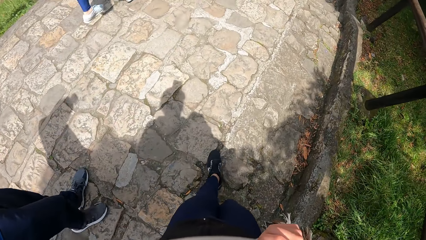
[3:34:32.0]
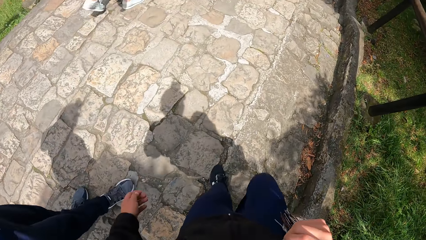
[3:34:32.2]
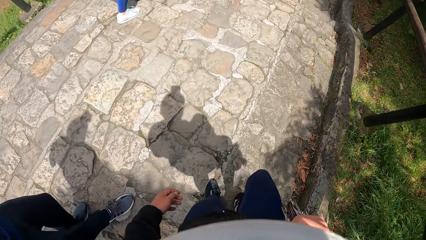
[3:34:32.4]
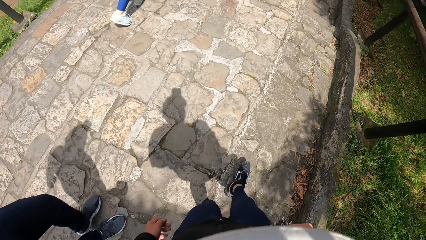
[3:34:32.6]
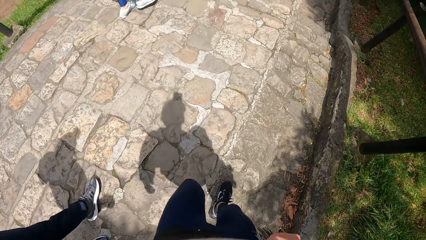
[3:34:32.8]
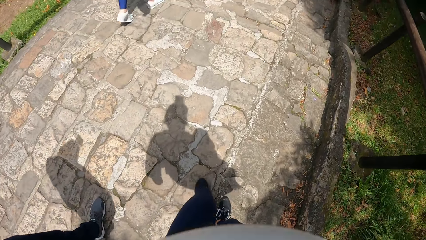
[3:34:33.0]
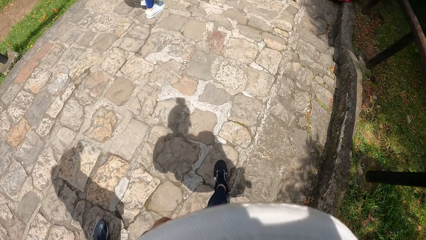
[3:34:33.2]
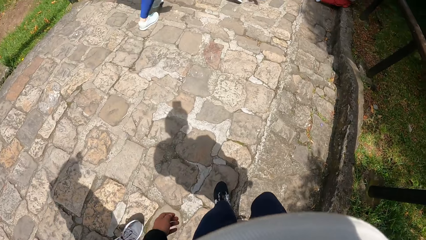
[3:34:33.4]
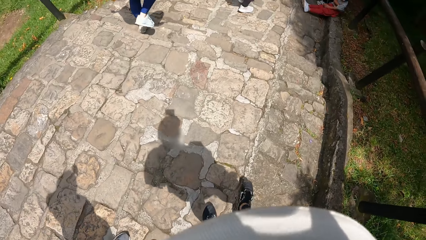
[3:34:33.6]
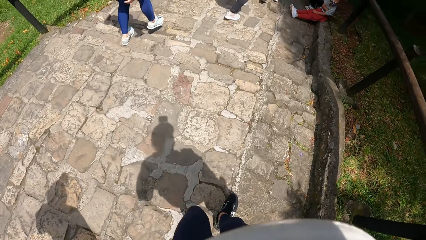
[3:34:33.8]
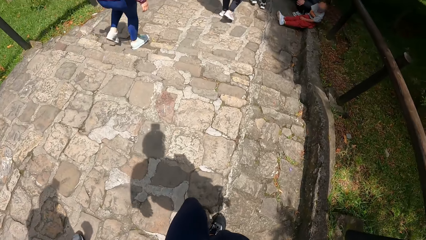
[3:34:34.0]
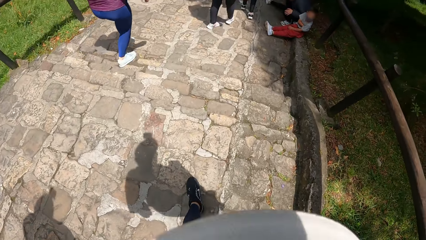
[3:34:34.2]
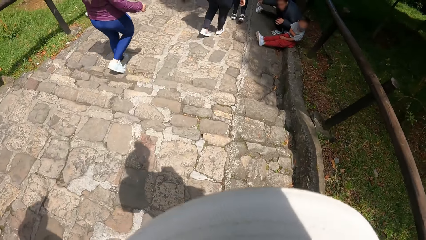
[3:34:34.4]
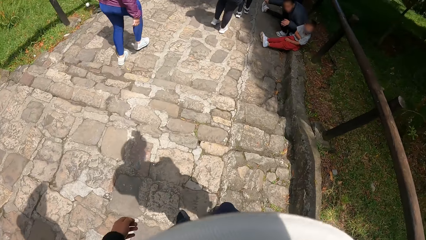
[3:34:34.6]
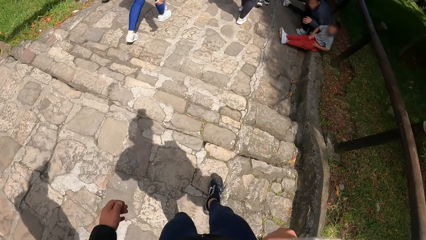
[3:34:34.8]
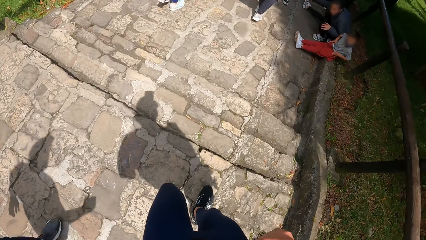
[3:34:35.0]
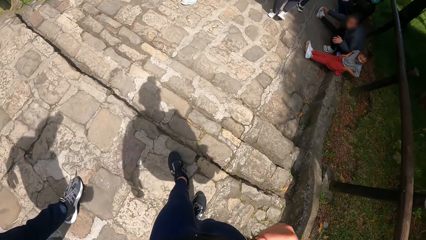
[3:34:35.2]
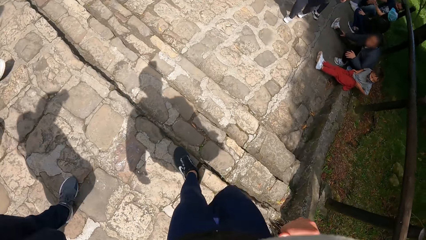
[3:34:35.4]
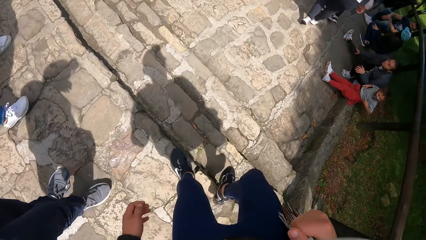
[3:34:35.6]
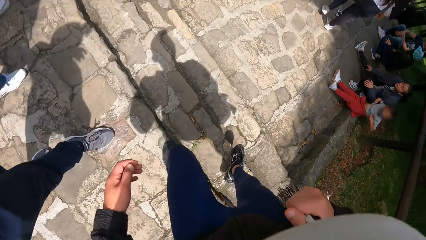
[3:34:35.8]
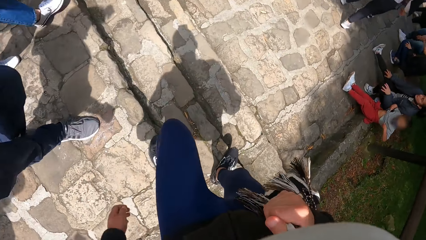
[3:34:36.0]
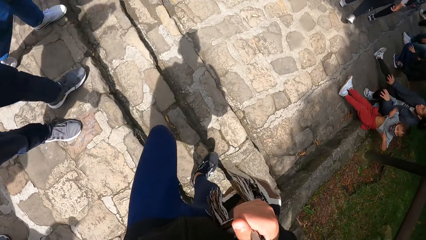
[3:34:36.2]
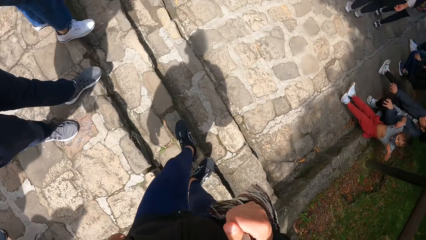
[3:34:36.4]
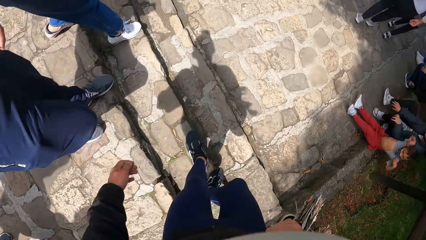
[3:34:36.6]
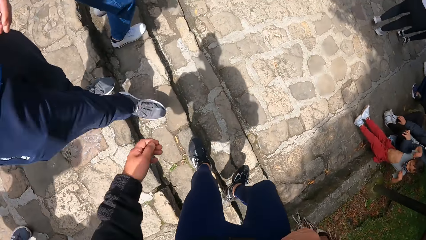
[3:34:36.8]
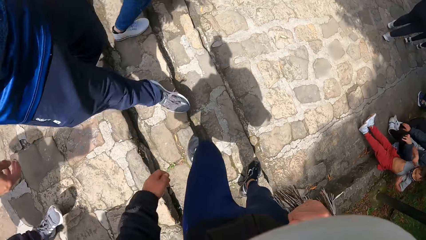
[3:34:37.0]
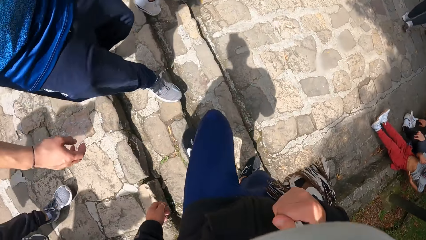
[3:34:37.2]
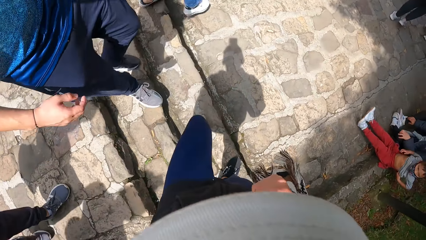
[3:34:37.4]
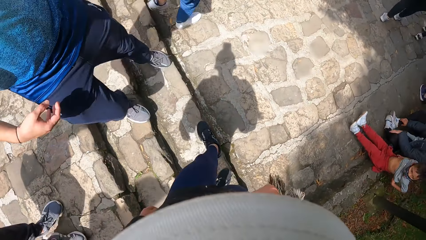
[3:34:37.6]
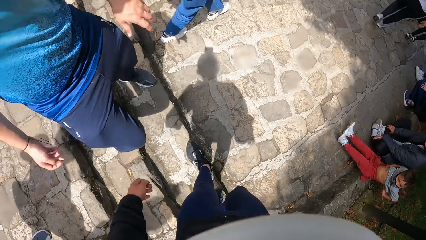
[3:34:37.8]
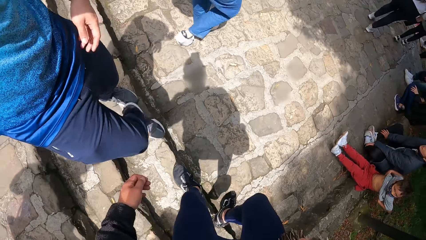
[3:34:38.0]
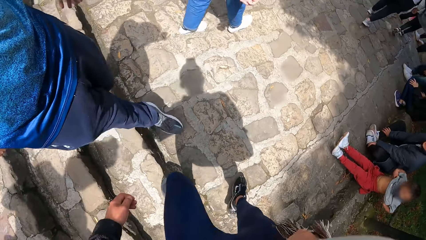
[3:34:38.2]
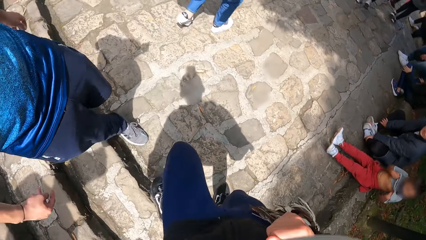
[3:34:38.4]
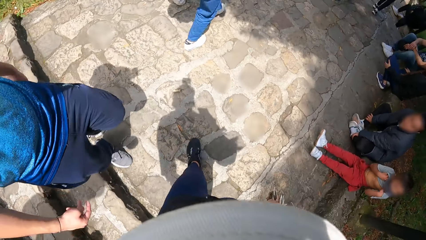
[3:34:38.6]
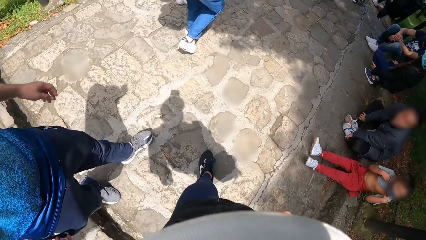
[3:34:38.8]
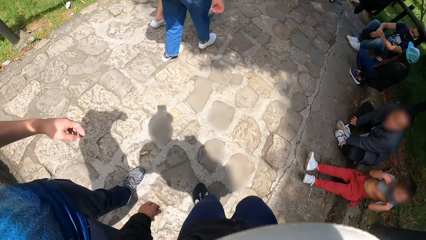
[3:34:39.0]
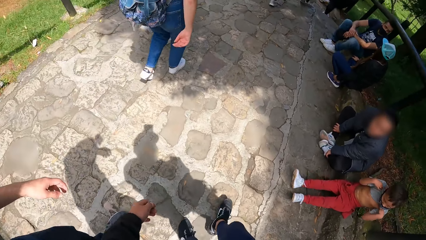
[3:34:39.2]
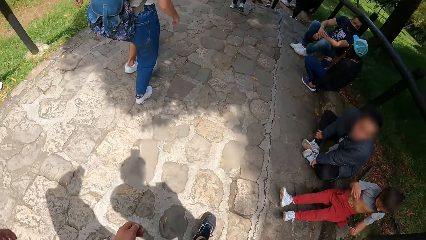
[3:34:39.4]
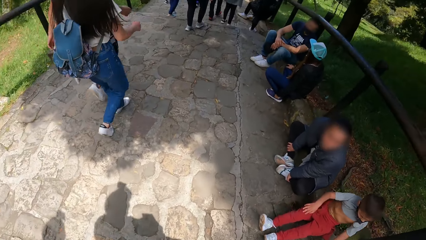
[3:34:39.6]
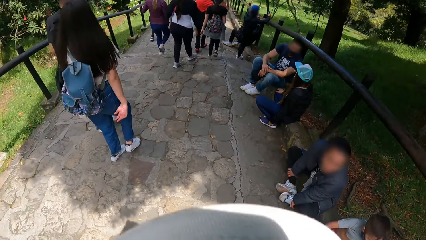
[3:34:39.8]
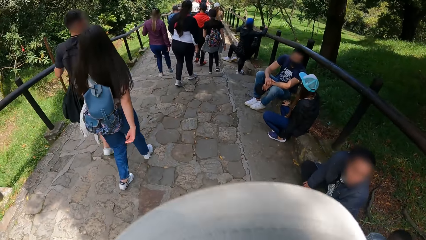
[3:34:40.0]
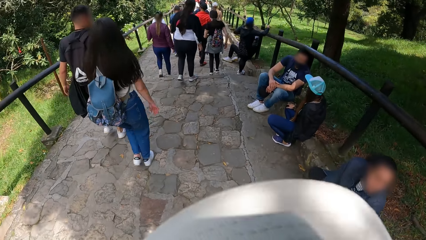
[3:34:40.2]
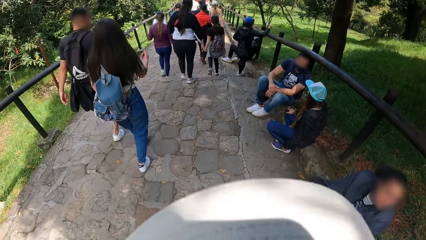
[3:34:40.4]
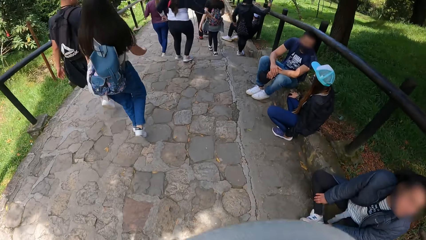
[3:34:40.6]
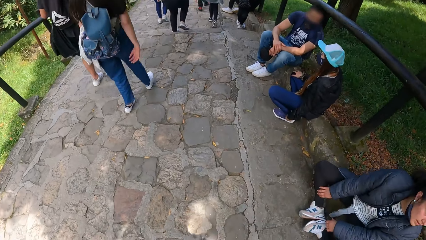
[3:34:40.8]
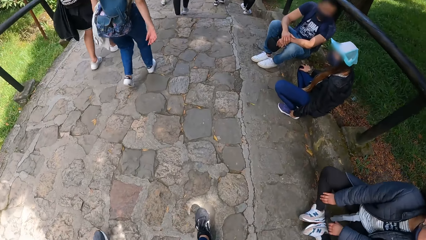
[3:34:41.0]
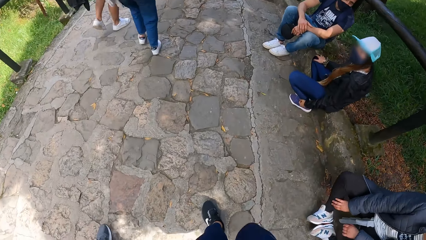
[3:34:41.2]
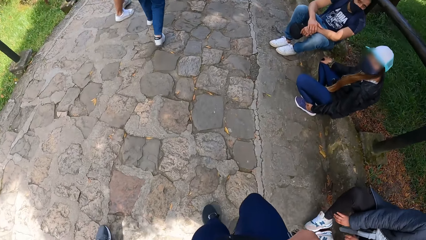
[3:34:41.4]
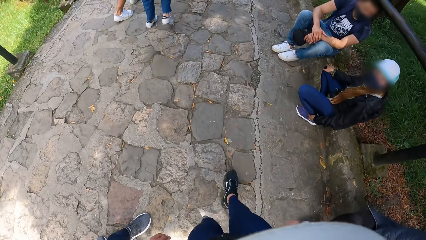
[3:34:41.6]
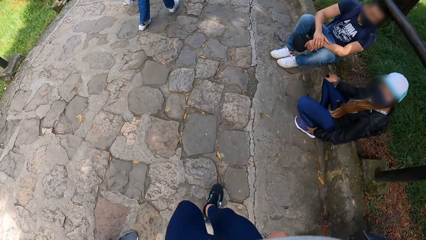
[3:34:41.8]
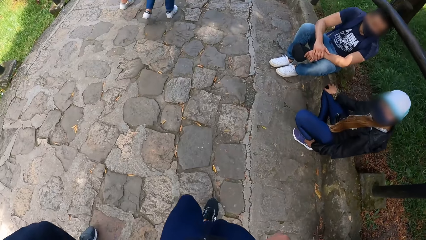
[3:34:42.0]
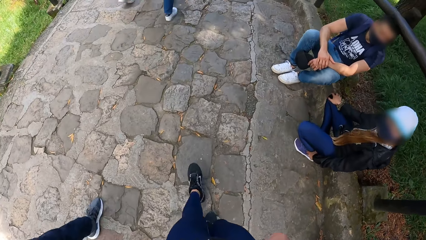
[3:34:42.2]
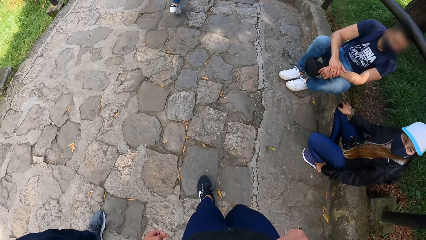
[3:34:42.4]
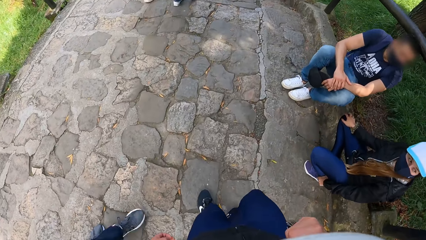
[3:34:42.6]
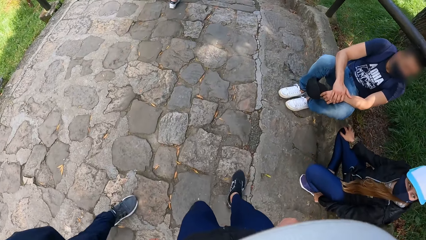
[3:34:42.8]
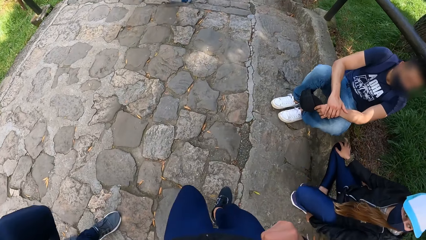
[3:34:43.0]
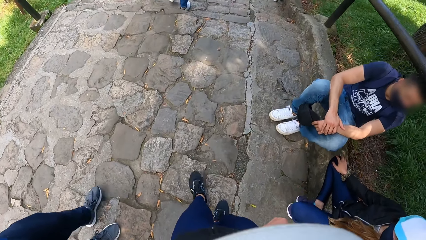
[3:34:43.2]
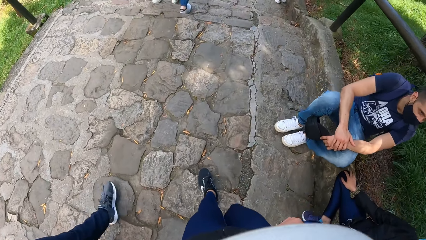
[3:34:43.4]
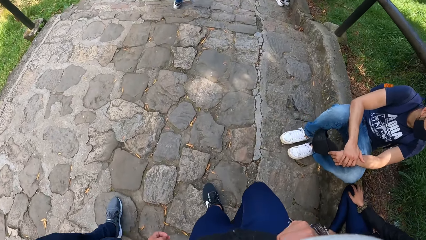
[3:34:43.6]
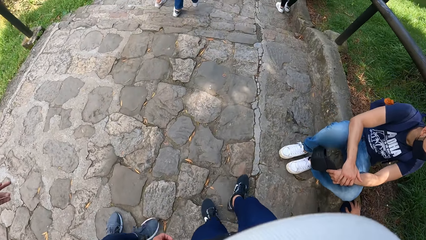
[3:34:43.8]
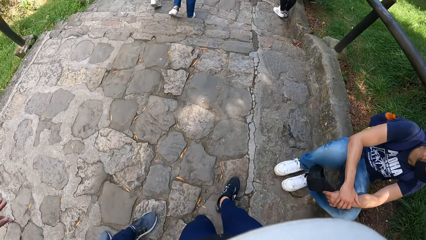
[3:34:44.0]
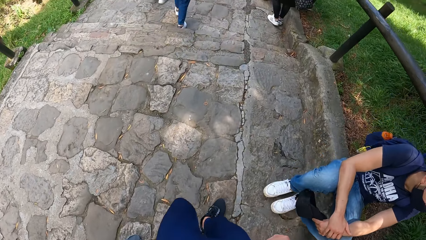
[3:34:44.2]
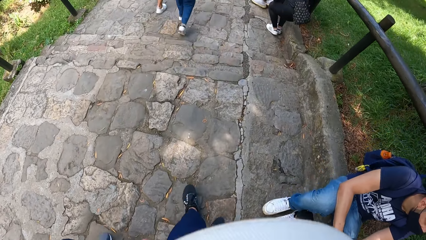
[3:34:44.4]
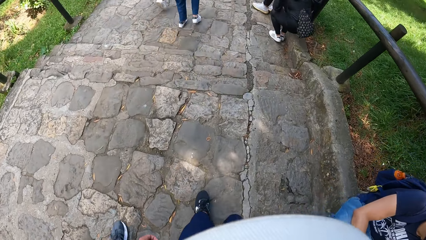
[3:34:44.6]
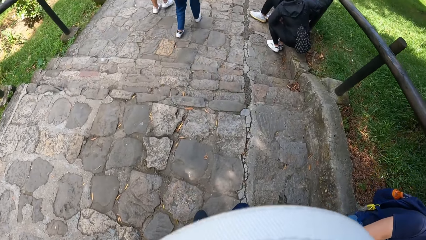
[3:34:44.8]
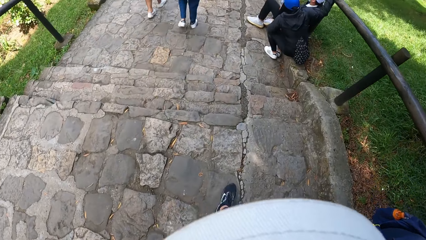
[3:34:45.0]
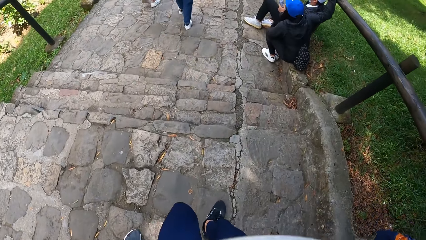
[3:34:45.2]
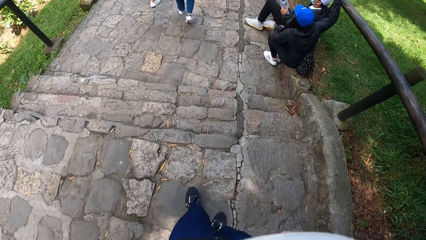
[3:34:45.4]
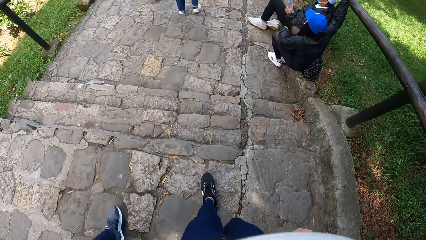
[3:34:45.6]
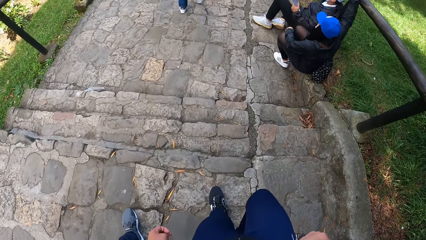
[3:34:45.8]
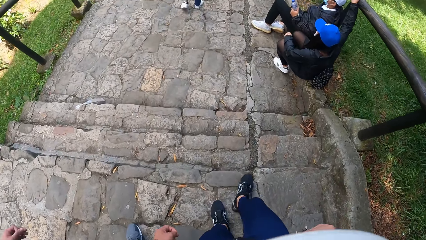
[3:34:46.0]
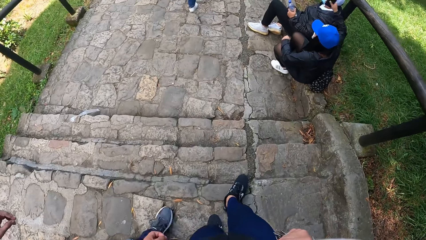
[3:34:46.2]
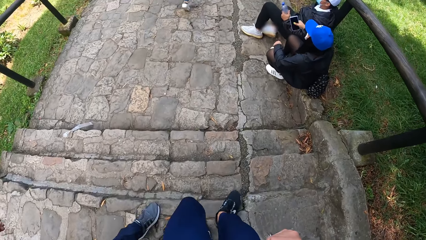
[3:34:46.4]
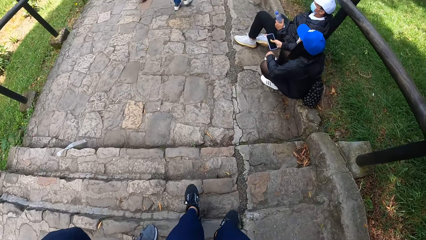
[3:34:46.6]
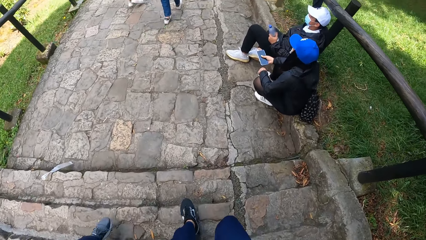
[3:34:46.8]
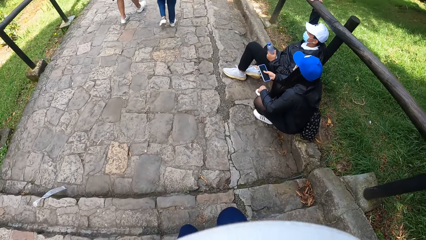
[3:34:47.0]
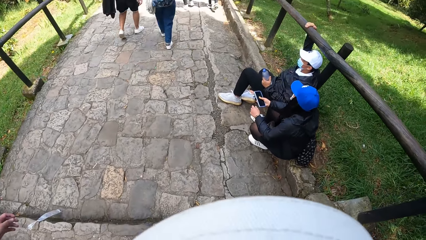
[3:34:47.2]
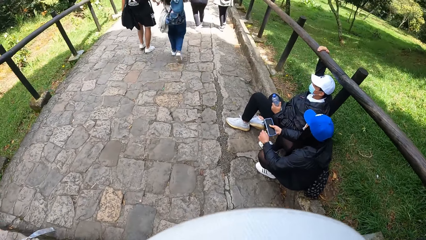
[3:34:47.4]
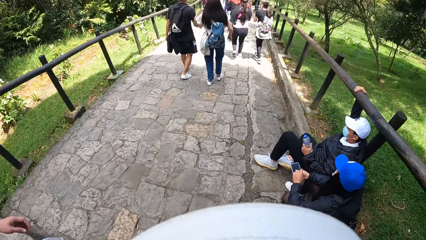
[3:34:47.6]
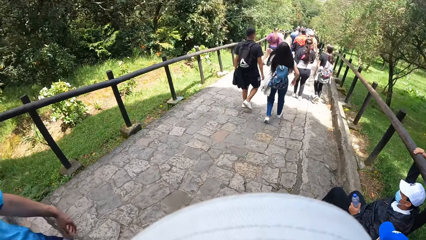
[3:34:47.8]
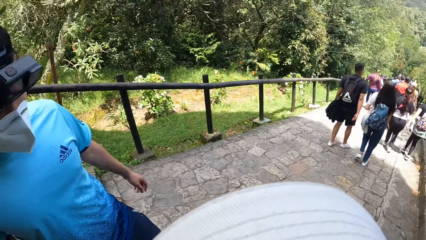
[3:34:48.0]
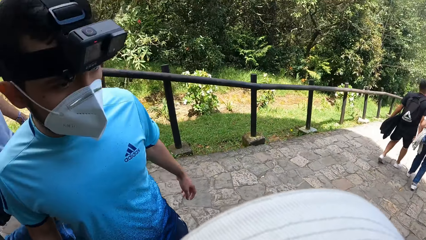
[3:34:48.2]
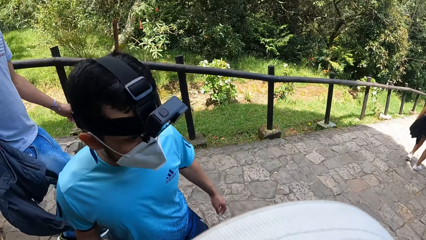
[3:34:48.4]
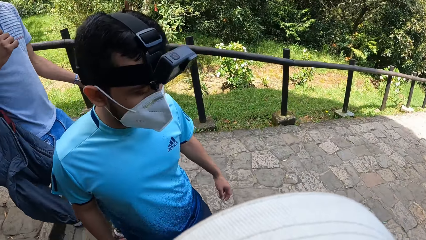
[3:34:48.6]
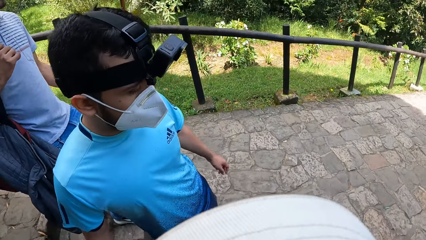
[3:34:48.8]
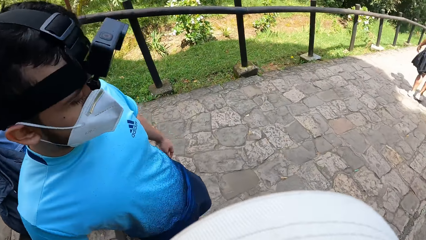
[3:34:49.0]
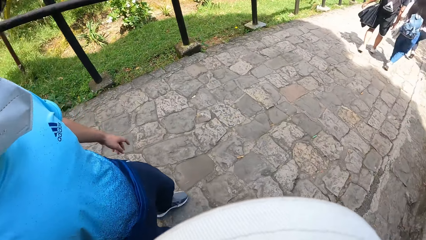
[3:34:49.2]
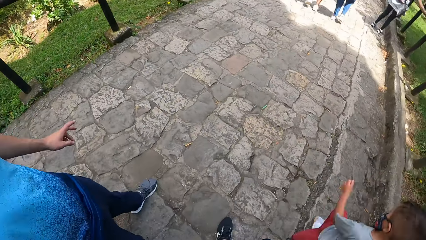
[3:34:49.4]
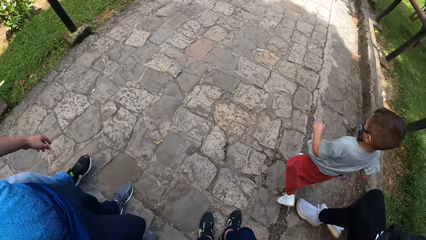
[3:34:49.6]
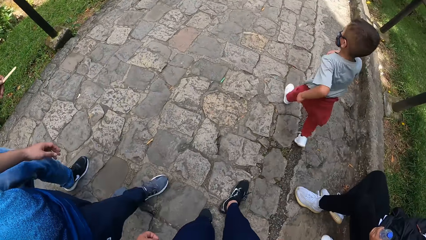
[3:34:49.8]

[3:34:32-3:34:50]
A woman stretches her right leg. A boy lifts his top with his hands. The camera wearer turns his head.
